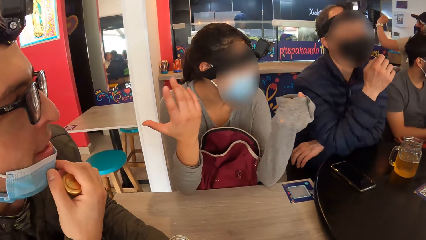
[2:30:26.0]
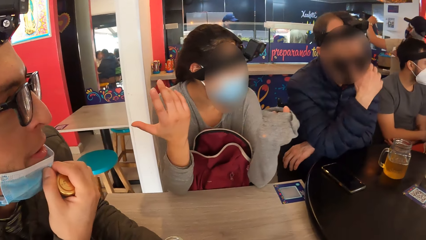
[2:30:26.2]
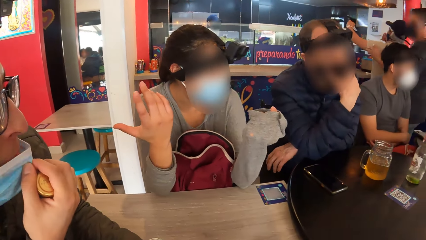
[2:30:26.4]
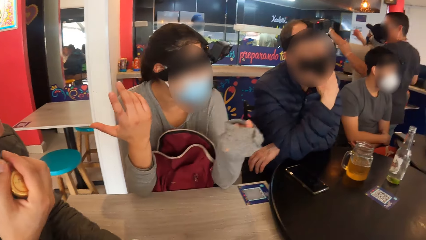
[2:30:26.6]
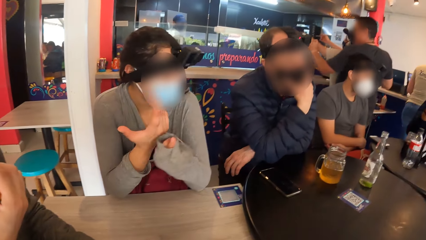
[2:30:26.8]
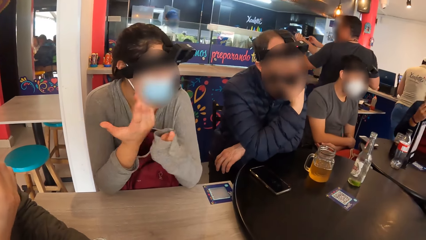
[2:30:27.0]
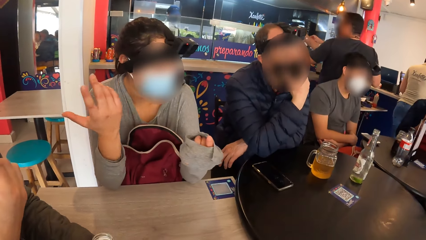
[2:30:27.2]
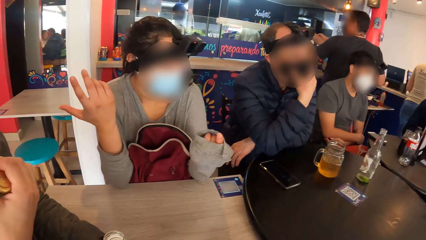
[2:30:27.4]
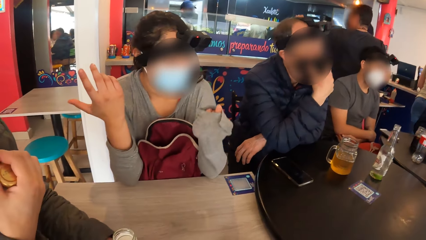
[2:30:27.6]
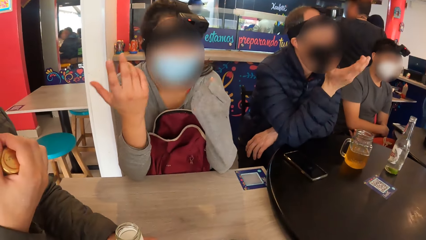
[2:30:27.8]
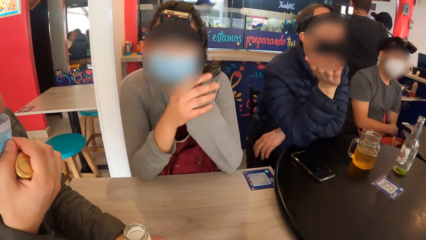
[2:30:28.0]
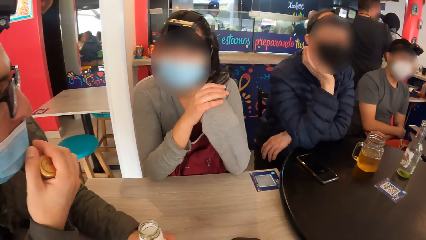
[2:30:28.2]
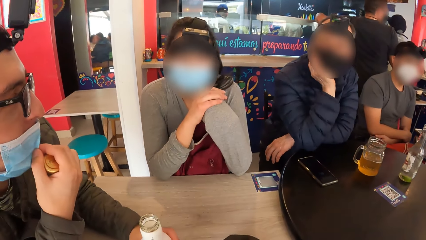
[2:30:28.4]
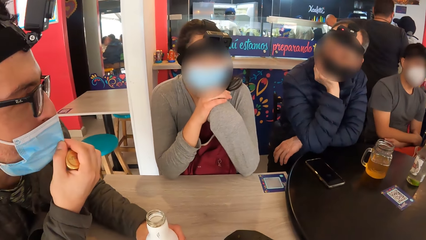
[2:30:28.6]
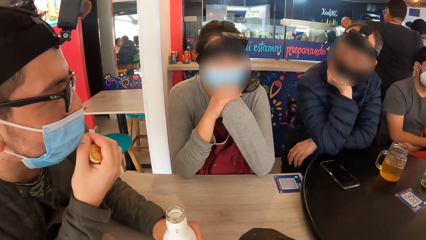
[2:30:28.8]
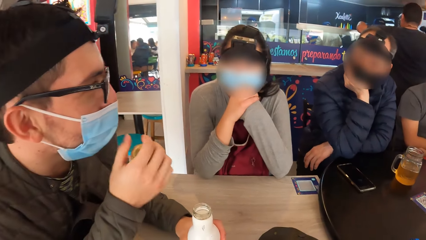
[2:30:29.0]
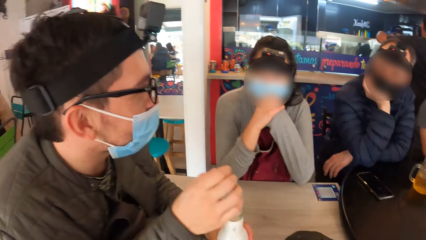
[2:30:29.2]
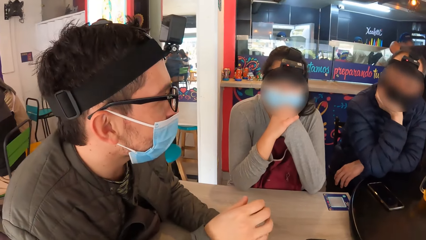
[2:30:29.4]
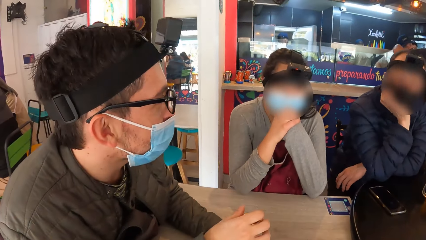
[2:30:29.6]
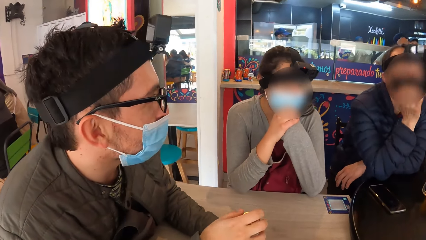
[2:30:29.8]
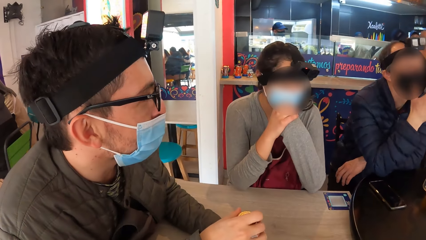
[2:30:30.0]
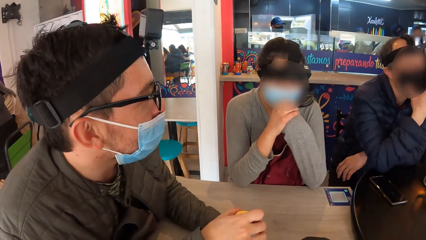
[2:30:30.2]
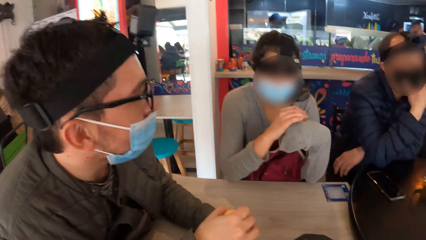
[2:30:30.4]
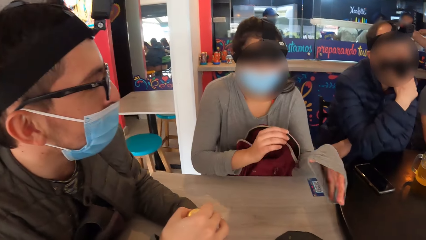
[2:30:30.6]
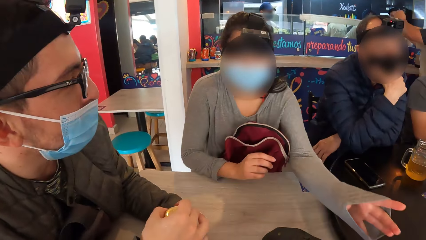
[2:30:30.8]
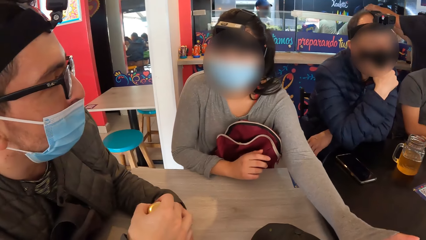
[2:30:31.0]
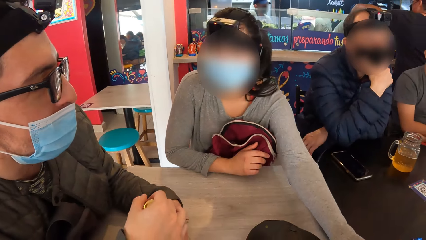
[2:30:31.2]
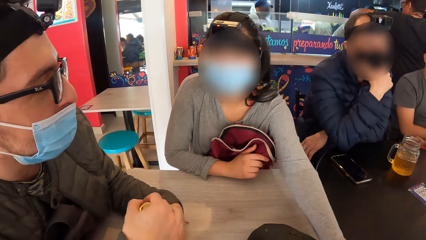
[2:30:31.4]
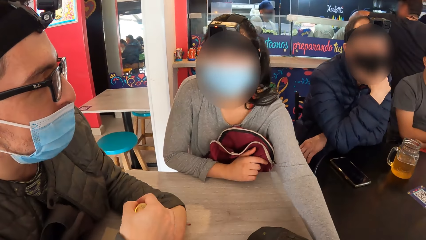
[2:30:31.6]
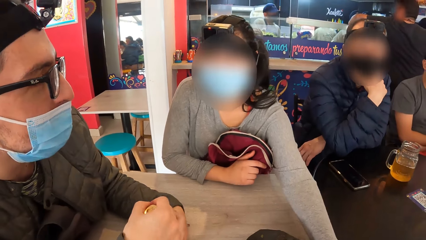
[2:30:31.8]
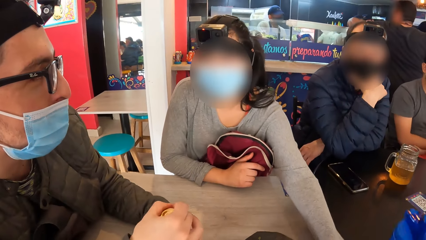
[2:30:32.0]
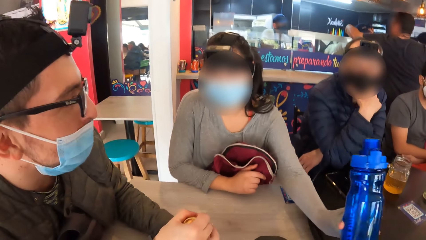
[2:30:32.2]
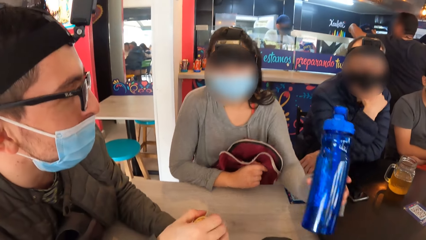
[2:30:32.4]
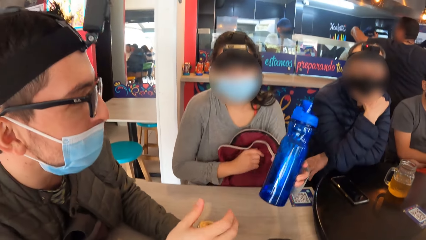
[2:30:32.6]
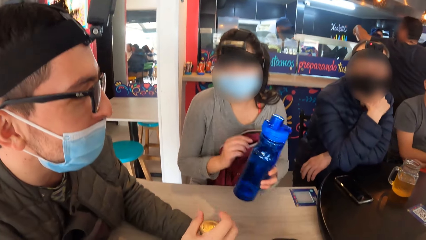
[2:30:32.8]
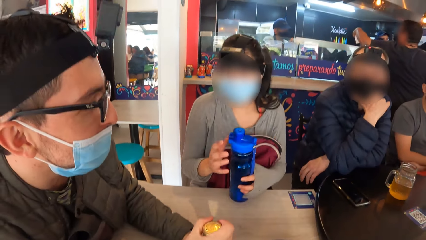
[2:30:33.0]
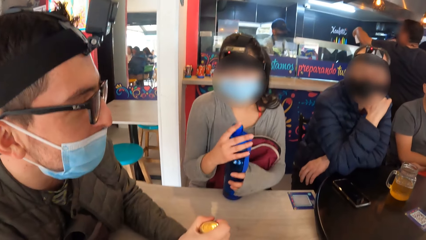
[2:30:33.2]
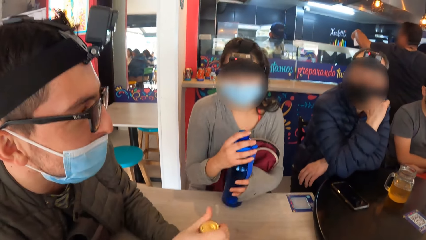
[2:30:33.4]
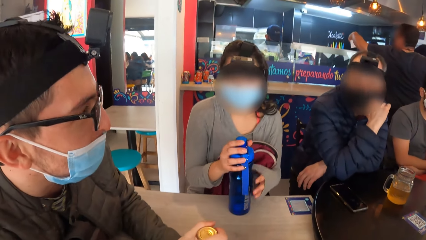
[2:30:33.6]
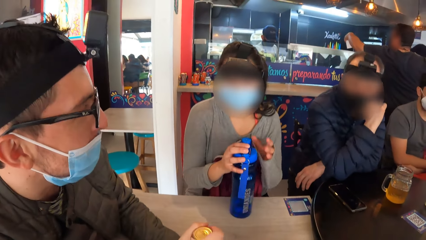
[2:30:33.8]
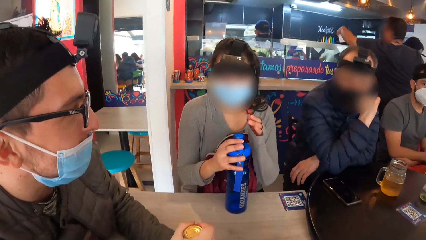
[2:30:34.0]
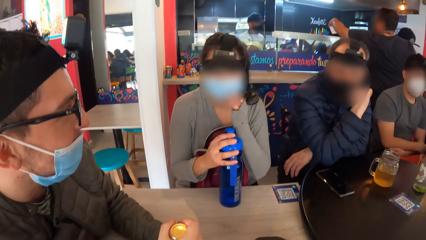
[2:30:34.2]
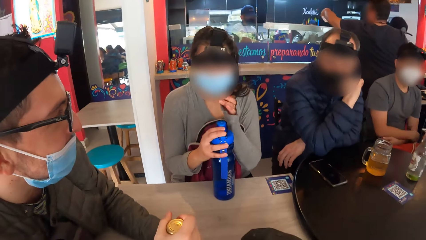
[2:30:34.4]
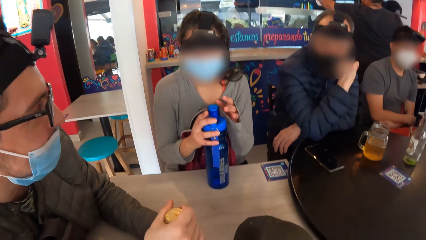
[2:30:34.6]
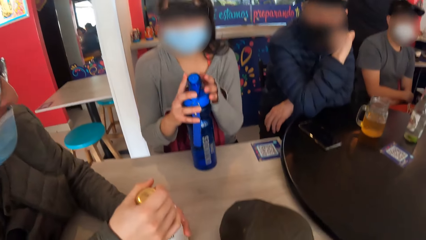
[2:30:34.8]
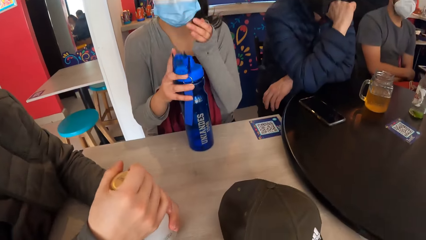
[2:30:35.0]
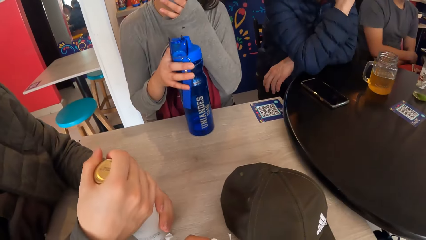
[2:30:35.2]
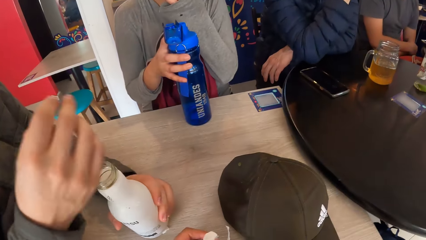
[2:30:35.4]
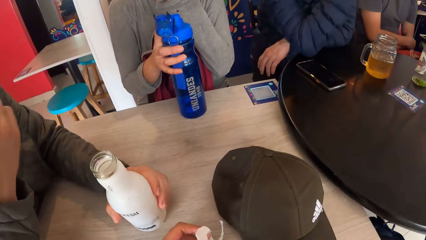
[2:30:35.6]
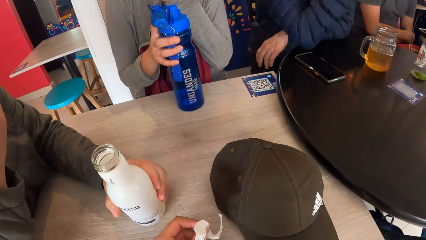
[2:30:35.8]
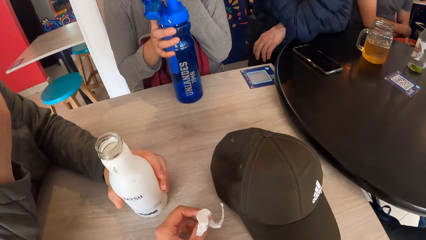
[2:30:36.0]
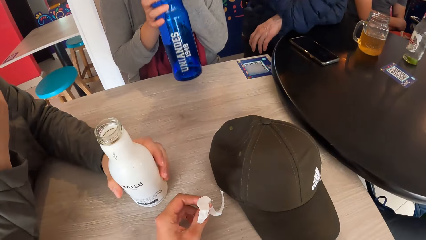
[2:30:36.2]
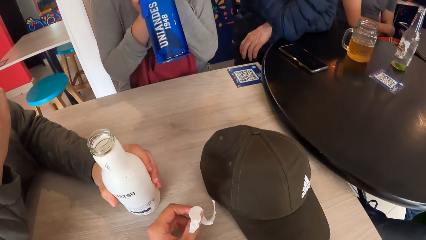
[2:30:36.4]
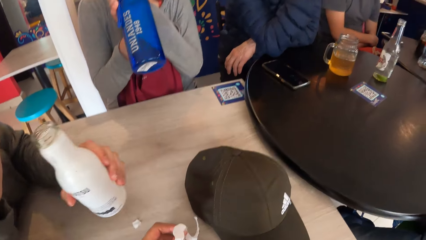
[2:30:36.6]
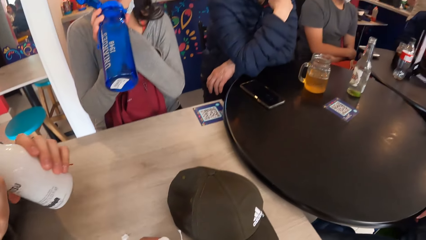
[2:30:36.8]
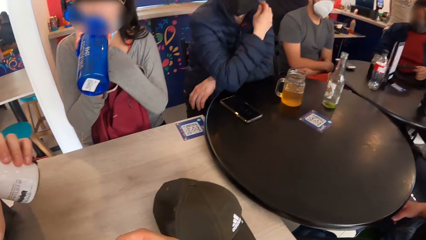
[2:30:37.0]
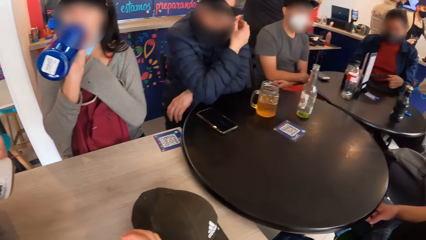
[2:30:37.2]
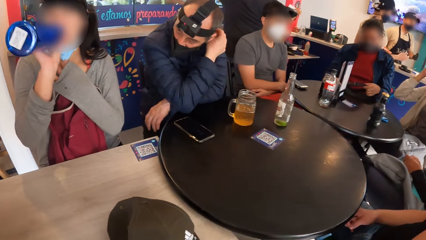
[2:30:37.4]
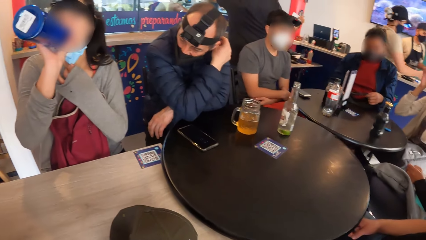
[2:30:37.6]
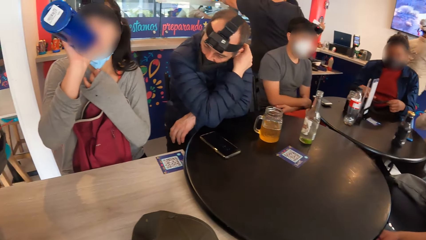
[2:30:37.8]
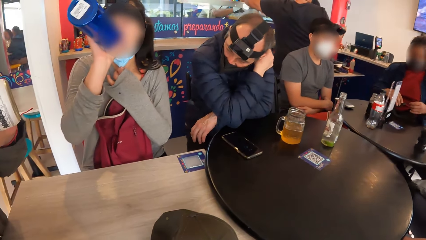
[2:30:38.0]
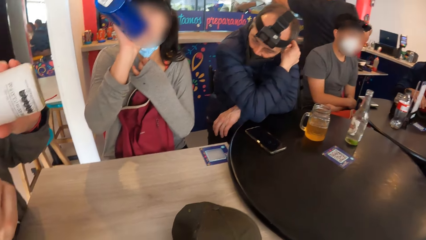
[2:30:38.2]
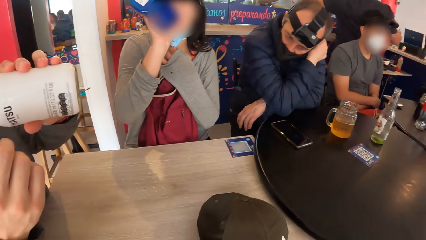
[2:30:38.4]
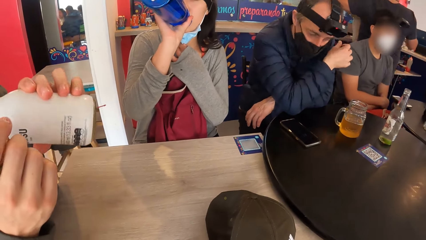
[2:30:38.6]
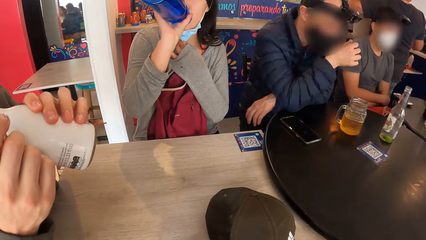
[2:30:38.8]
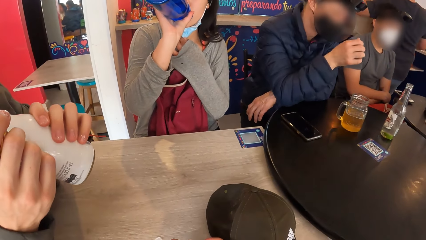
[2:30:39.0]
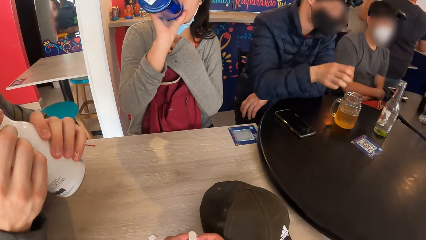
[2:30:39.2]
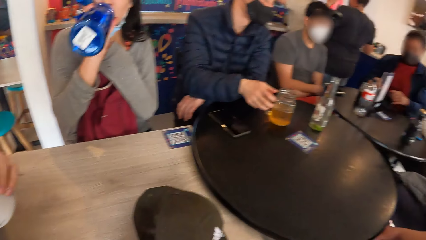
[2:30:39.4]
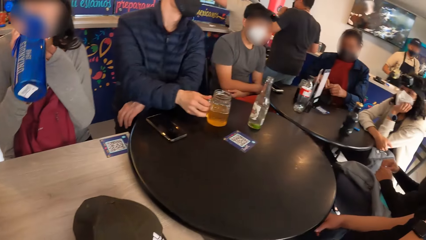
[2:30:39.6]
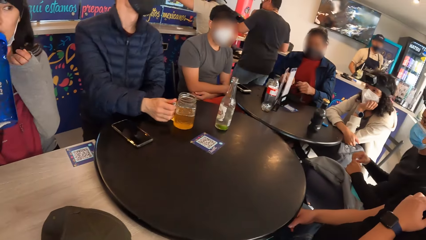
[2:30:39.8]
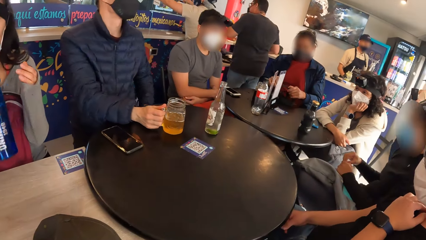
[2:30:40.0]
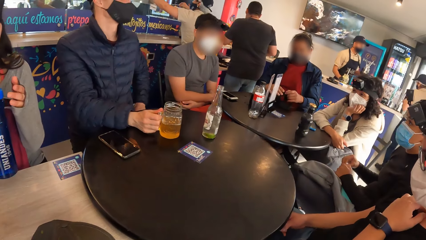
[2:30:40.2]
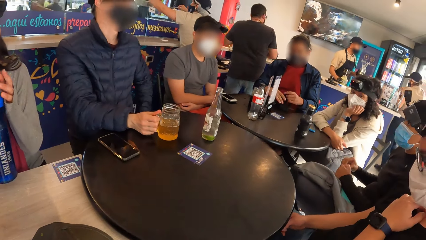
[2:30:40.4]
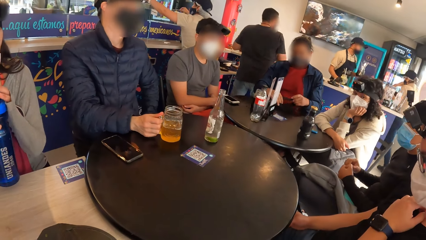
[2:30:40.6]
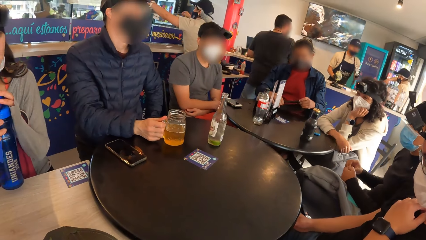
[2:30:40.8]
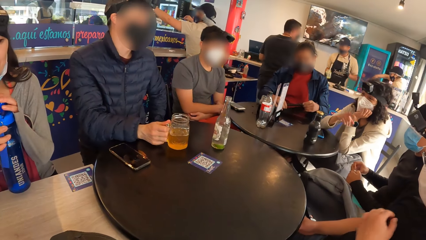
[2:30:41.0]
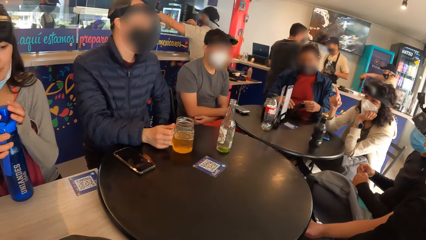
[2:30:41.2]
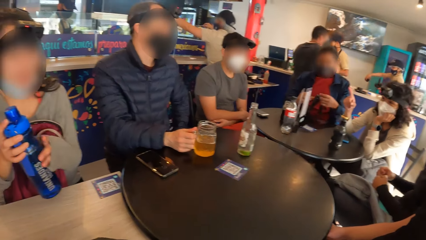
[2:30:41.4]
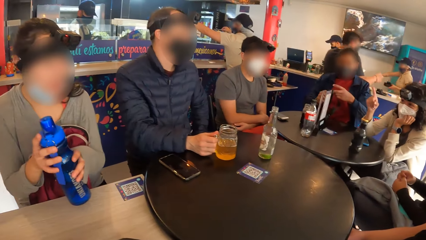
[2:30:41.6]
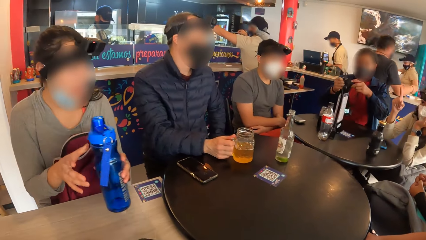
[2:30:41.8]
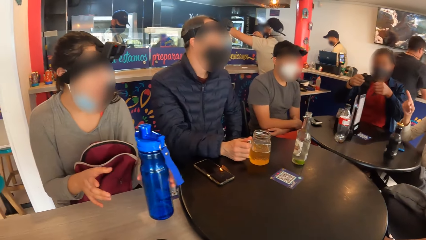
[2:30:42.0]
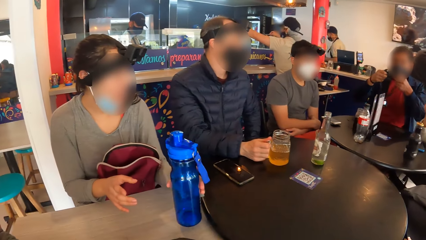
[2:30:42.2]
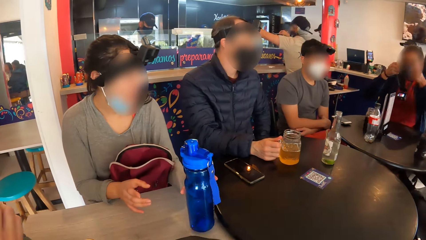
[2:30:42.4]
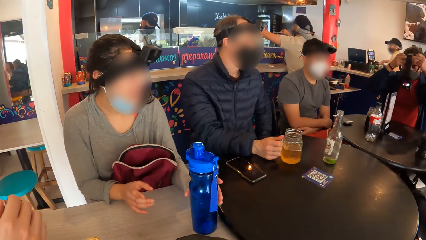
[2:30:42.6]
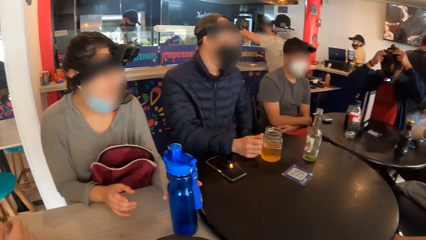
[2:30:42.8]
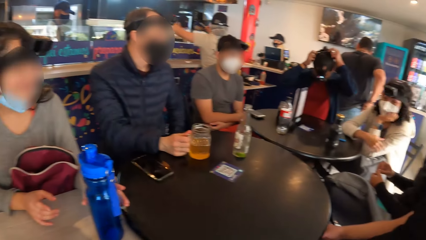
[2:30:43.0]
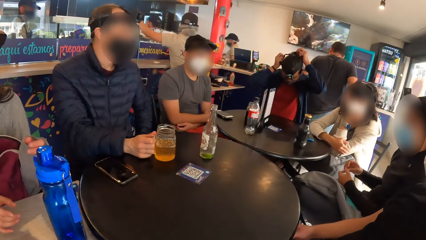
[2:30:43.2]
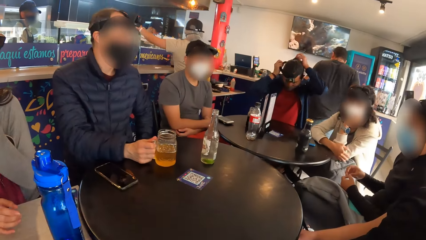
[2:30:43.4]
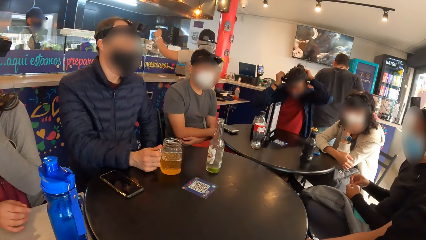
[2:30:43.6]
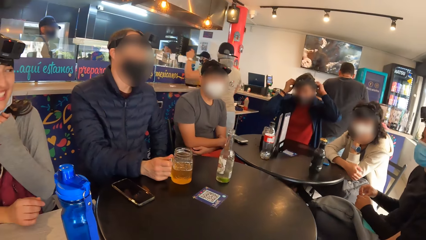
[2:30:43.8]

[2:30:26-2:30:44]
A man adjusts the nose mask on his face with his right hand. Another man touches his mask. The first man interacts with a third man and a woman. The first man closes the lid of the bottle on the table with his right hand. The woman picks up the bottle from the table with her left hand. She places her right hand on the bottle, and removes her left hand from the bottle. She opens the lid of the bottle with her right hand. The first man opens the lid of the bottle on the table with his right hand. The other man holds the bottle. The woman drinks from the bottle in her right hand. The third man places his right hand on the cup on the table. The other man drinks something. A fourth man adjusts a camera on the table with both hands. Another woman interacts with the third man. The first woman passes the bottle in her right hand to her left hand, and drops the bottle on the table with her left hand. The fourth man wears the camera on his head with both hands.
